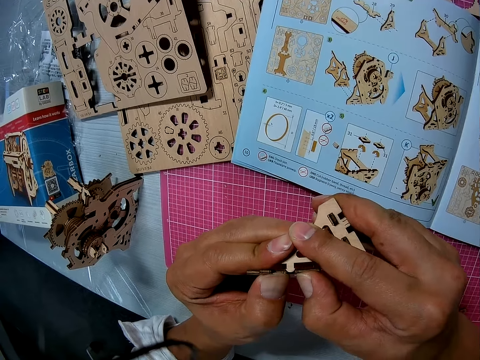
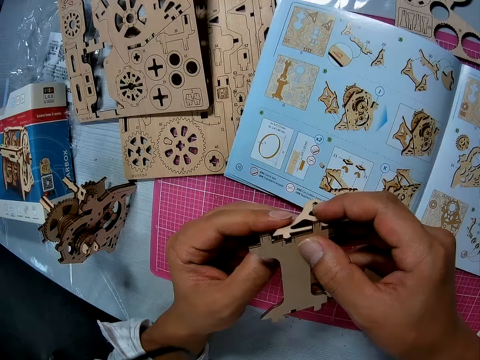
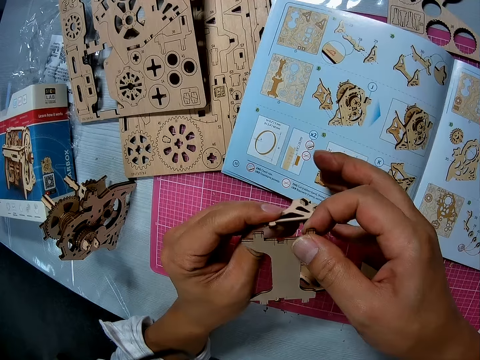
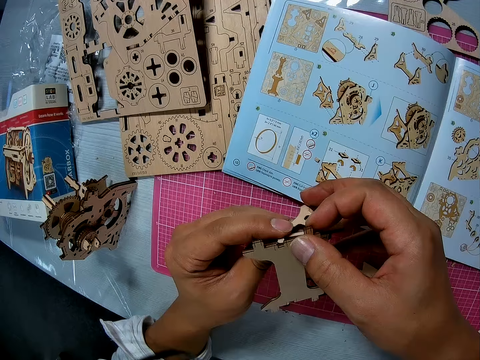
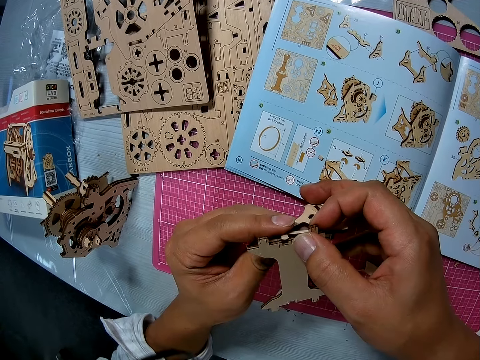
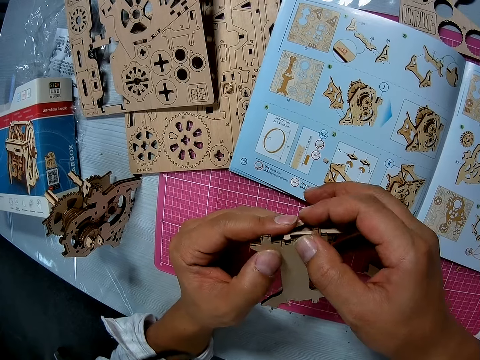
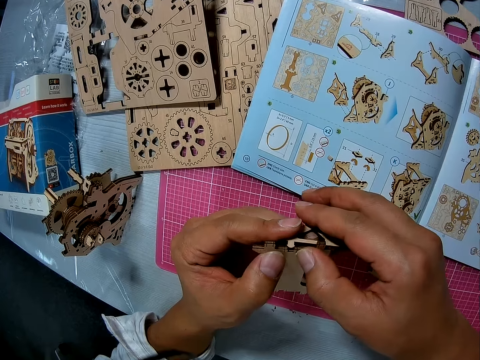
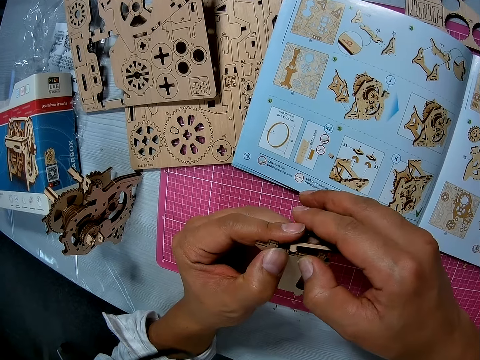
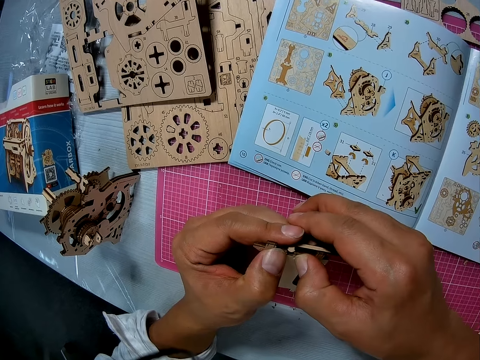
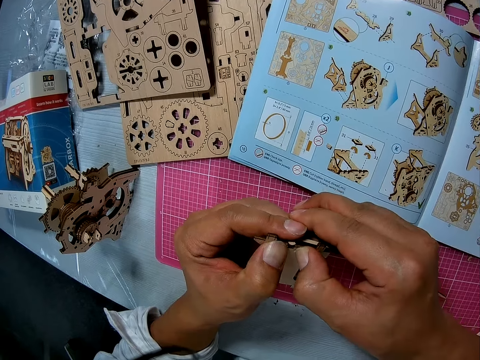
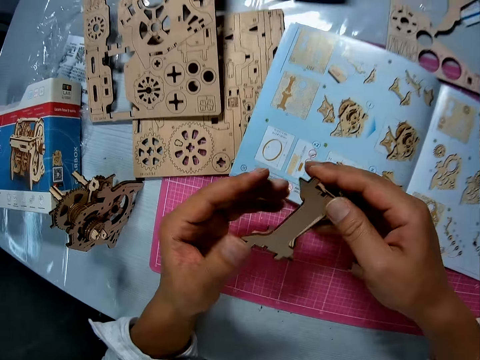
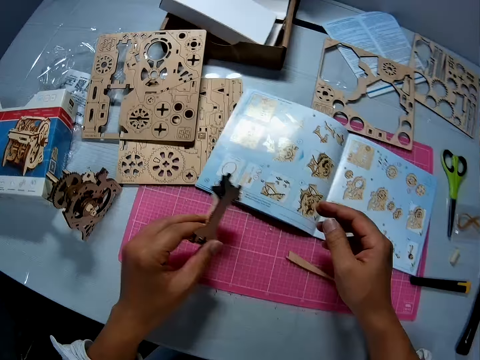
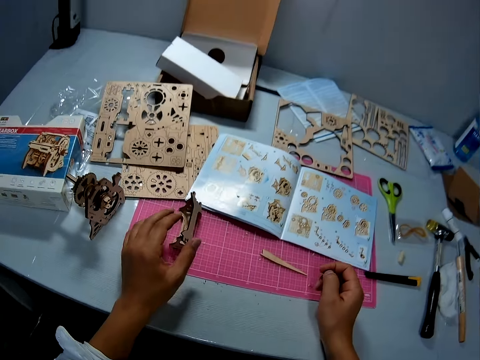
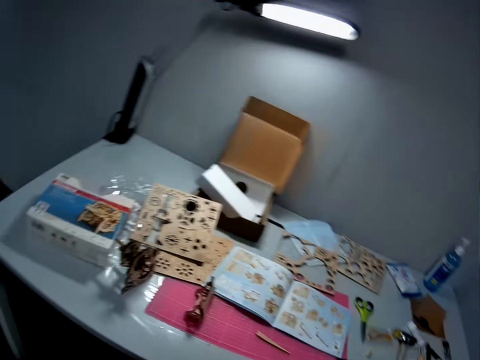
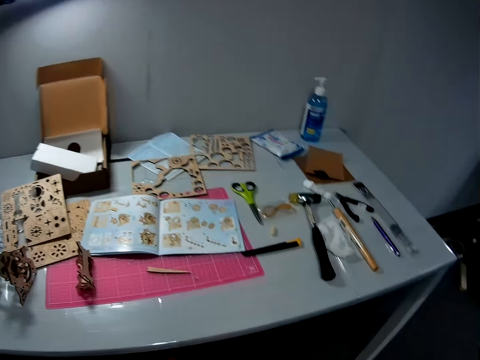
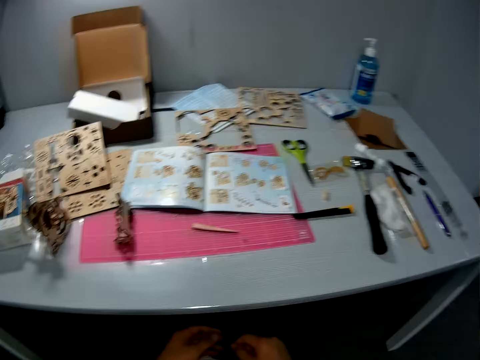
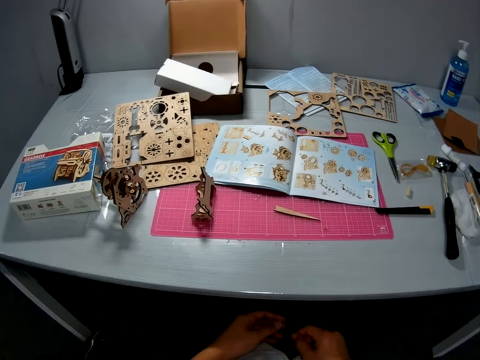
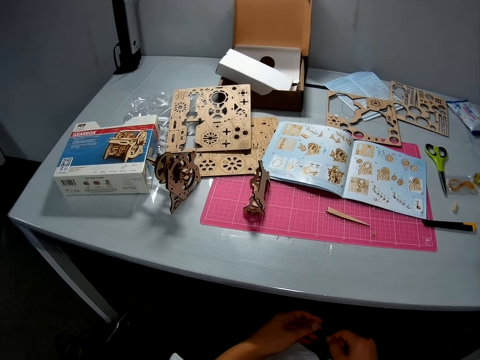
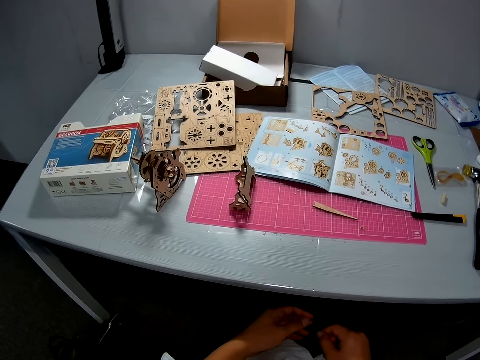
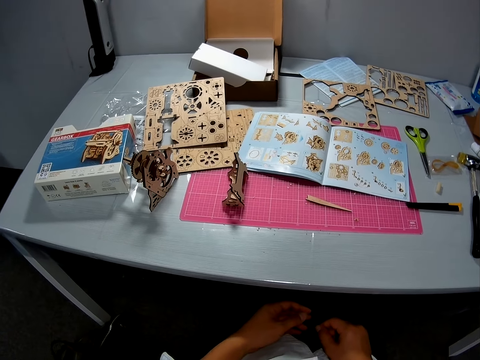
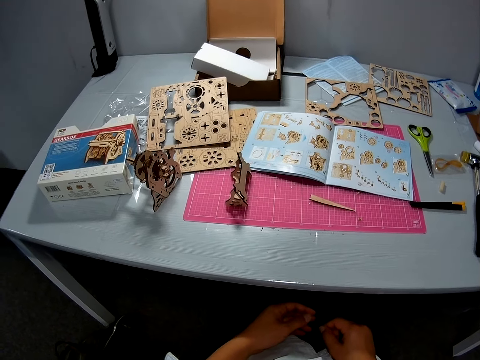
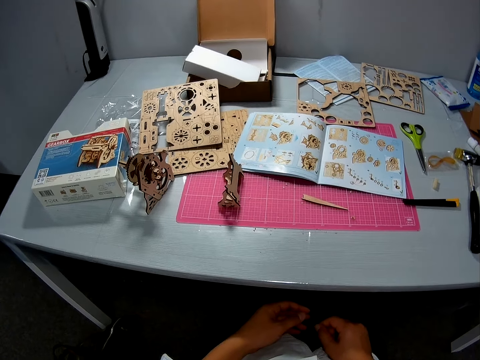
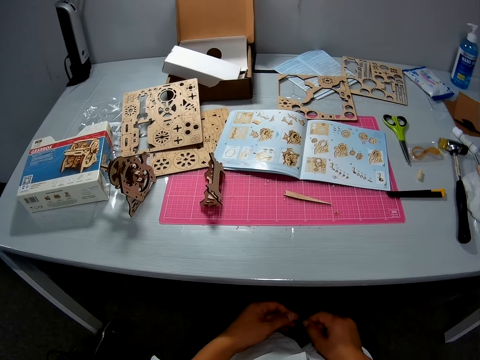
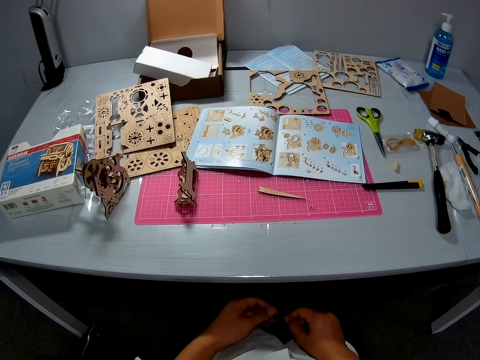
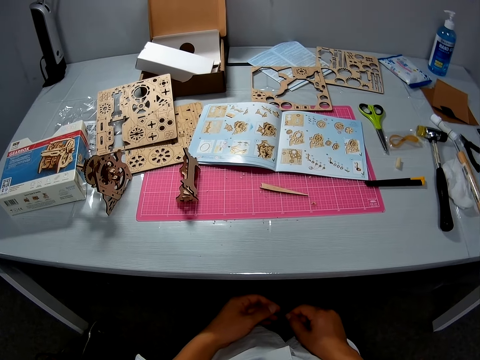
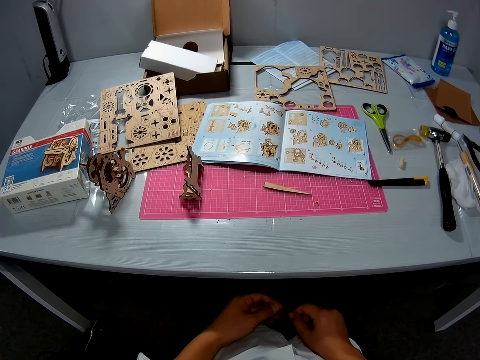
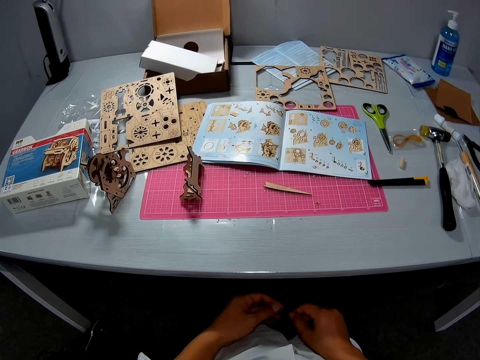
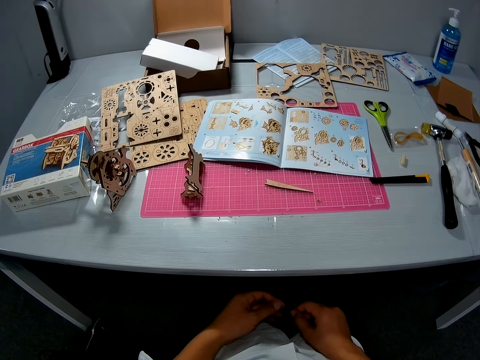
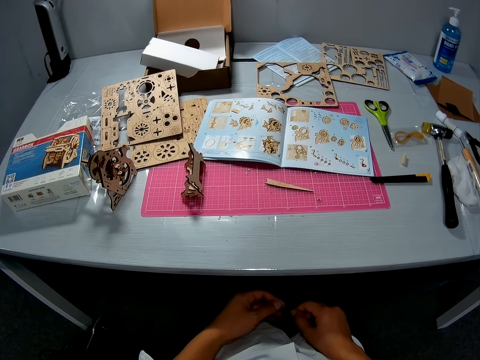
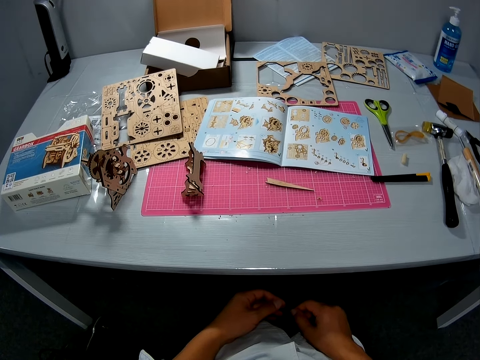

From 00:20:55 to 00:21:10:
The camera wearer drops the joined puzzle pieces on the table. She moves her hand on her lap below the table.

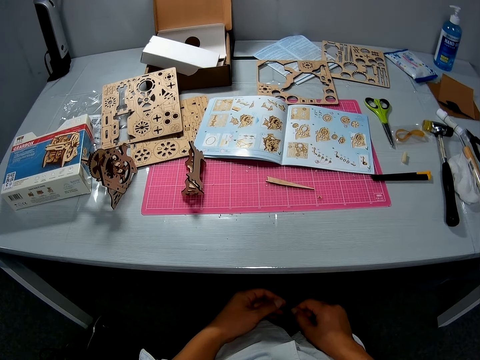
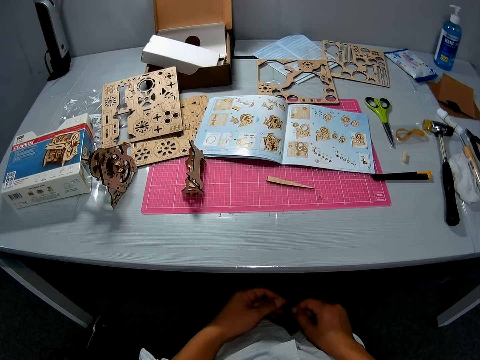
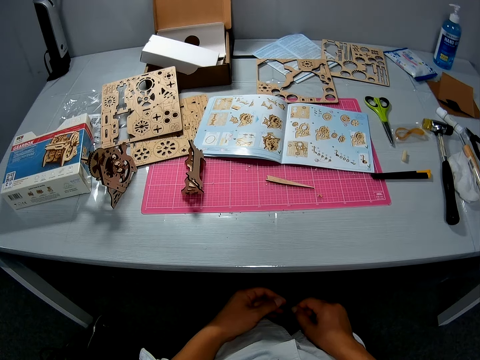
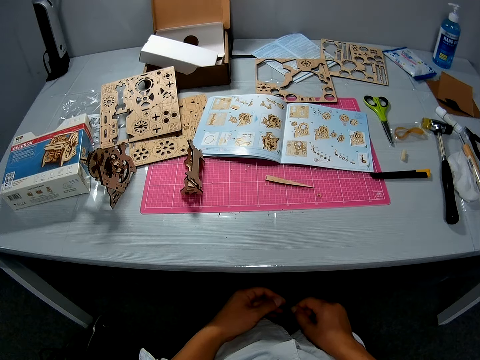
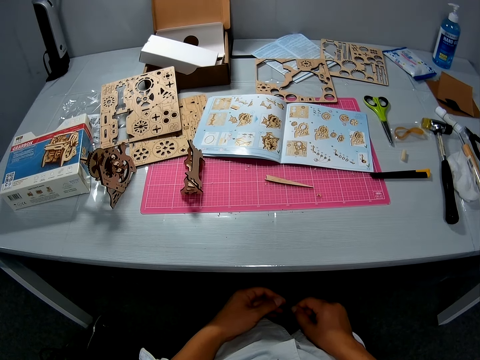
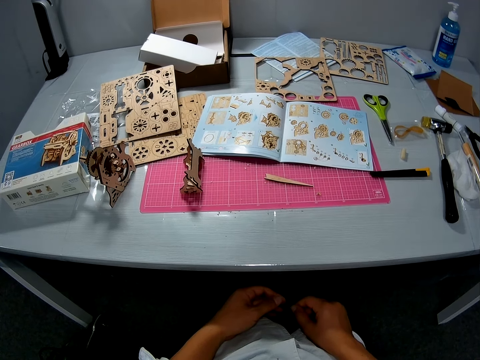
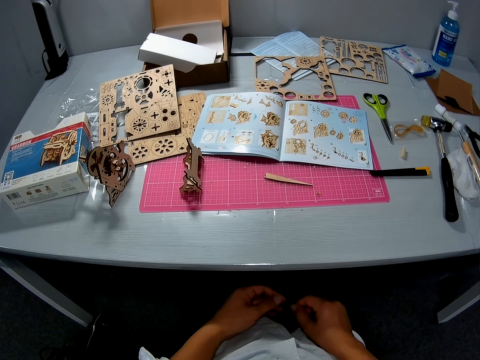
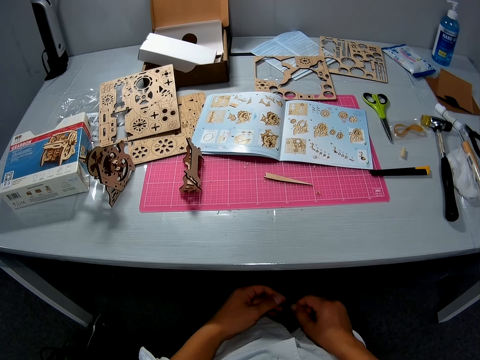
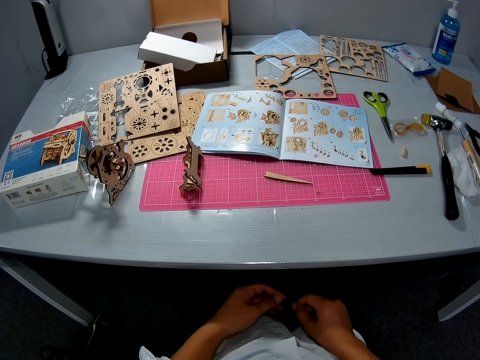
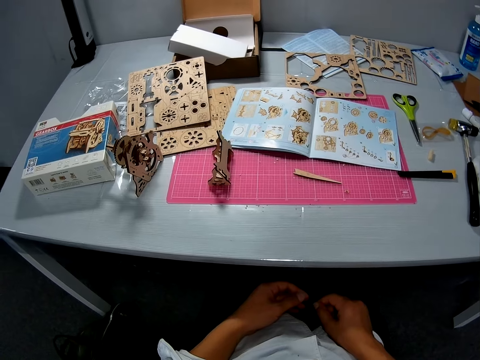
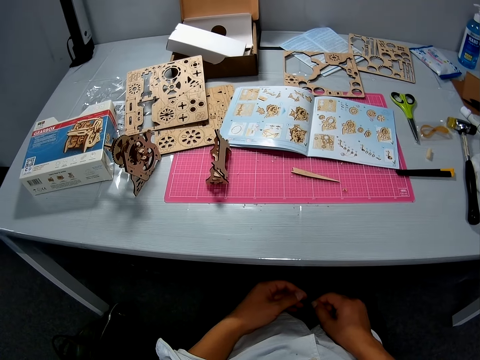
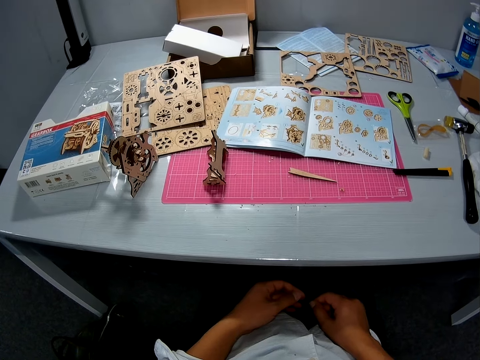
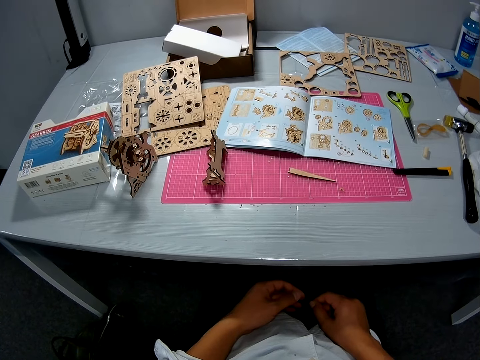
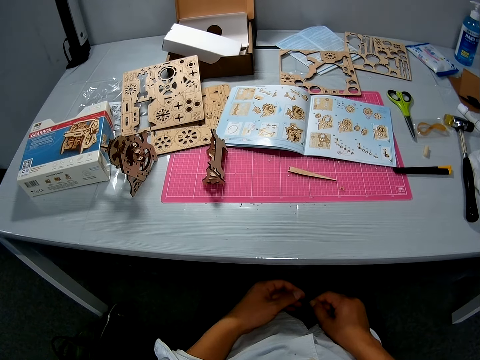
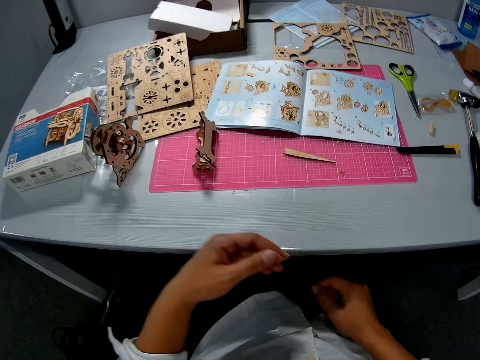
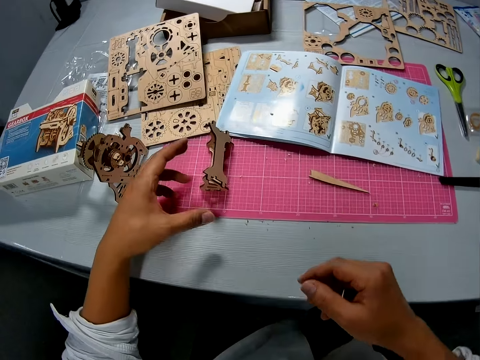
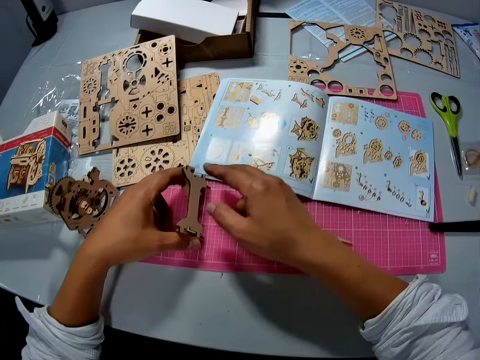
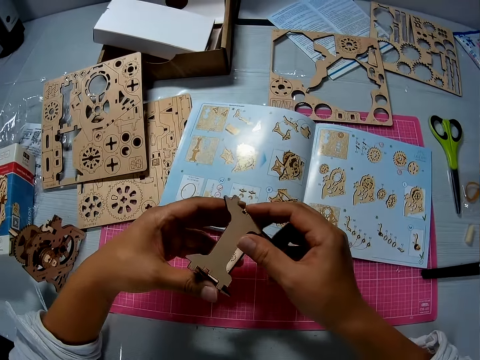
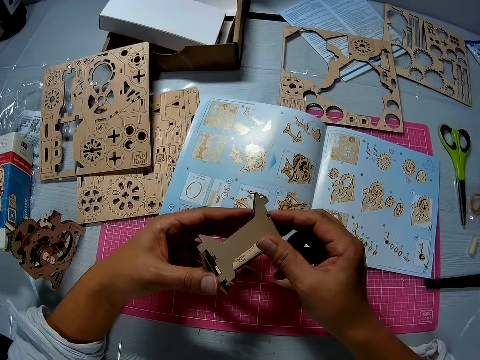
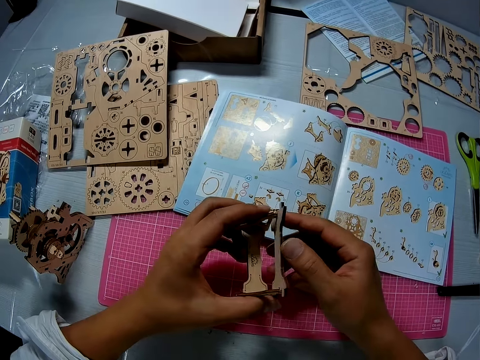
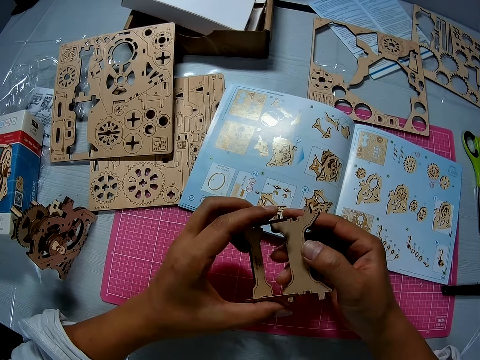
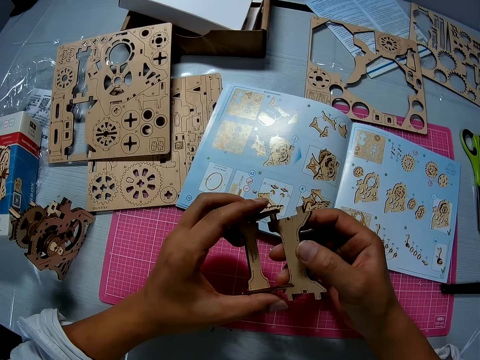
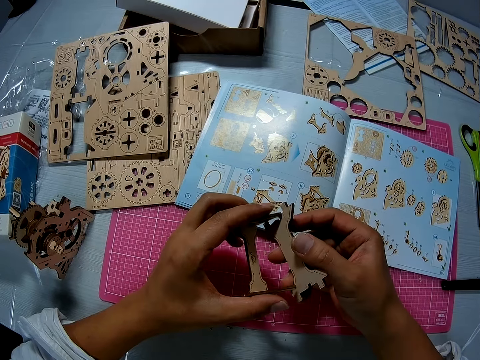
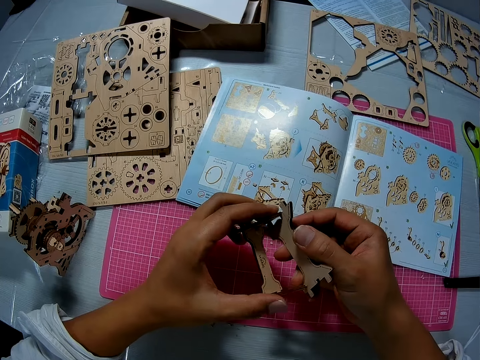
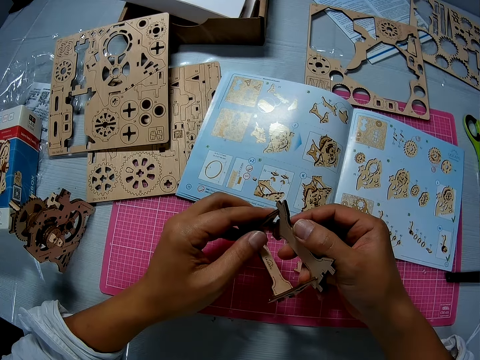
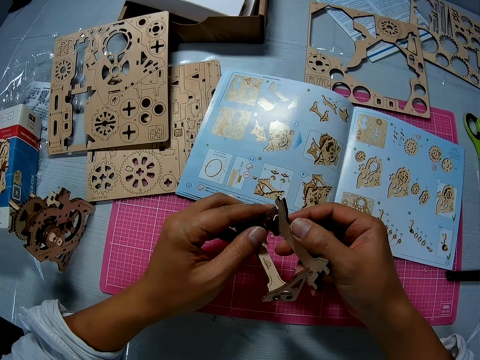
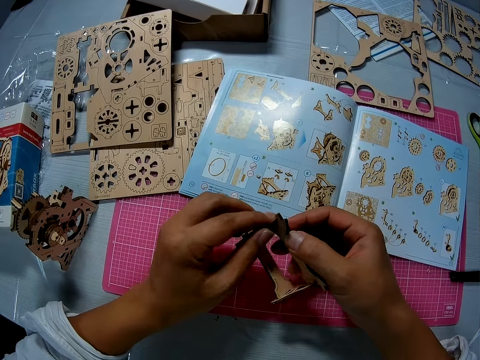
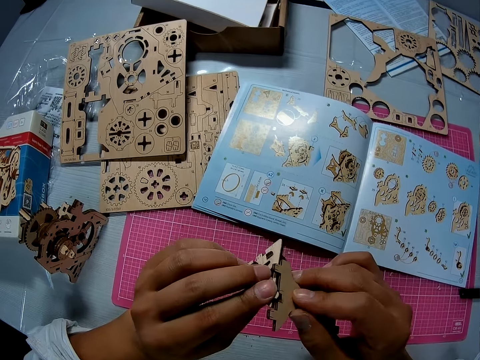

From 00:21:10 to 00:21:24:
The camera wearer picks the model piece from the cutting mat. They look at the model pieces. They assemble the model pieces.
